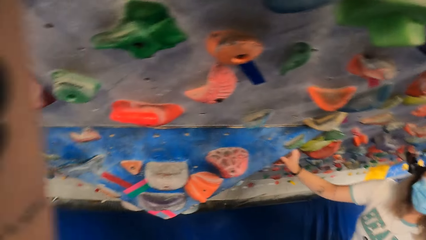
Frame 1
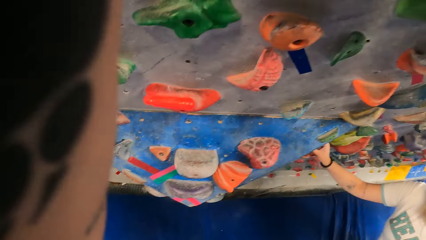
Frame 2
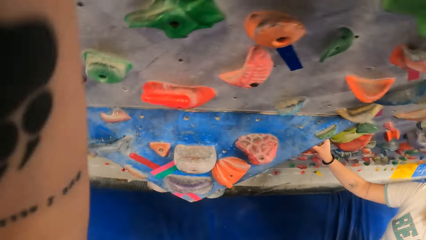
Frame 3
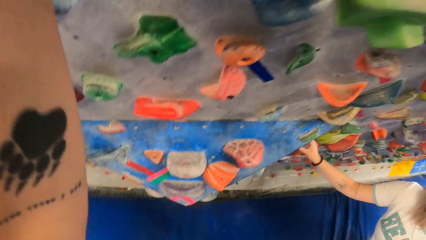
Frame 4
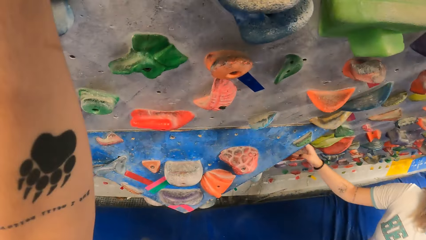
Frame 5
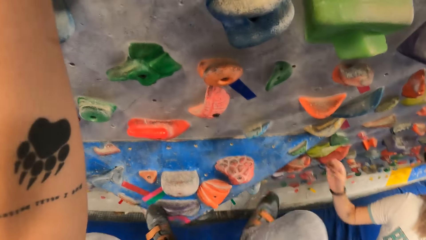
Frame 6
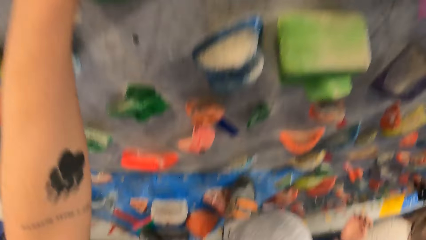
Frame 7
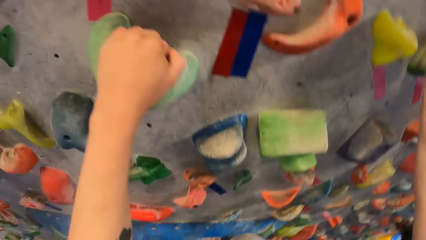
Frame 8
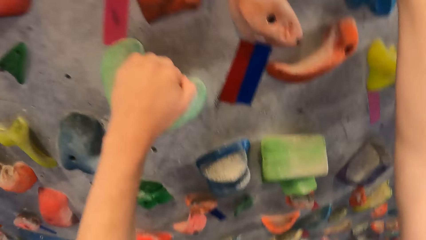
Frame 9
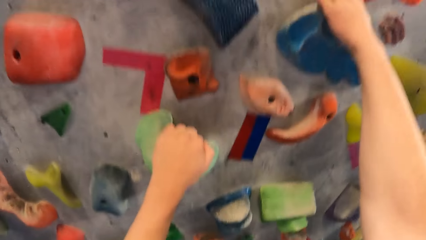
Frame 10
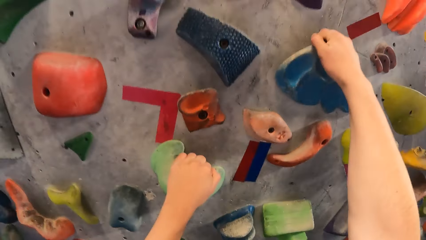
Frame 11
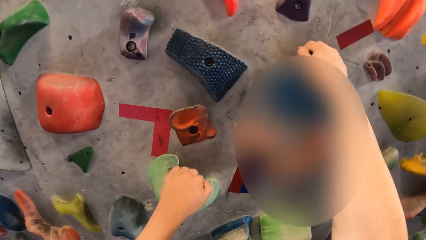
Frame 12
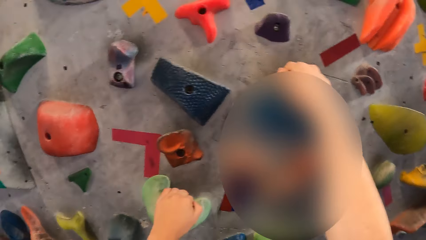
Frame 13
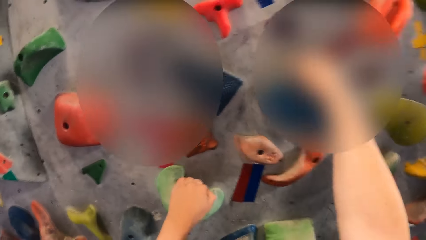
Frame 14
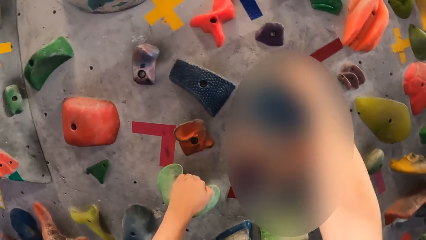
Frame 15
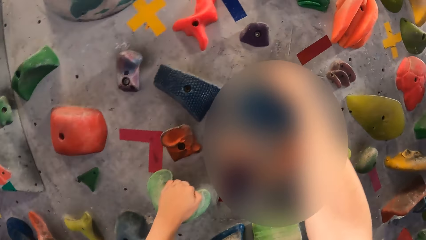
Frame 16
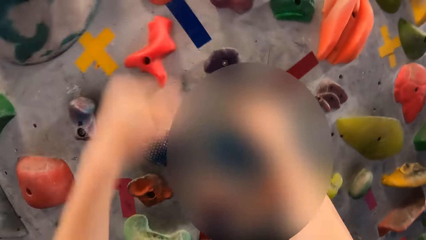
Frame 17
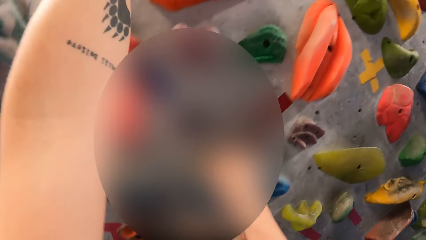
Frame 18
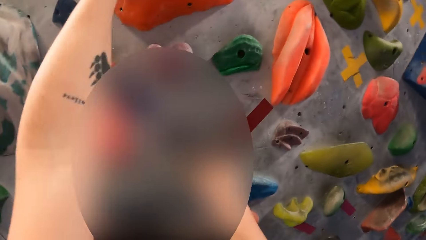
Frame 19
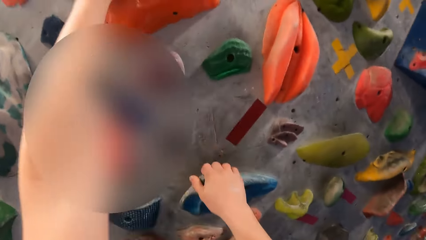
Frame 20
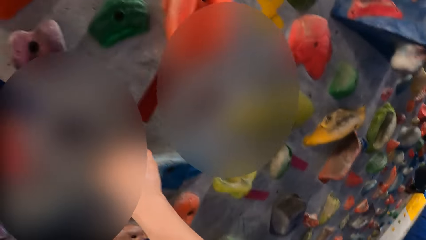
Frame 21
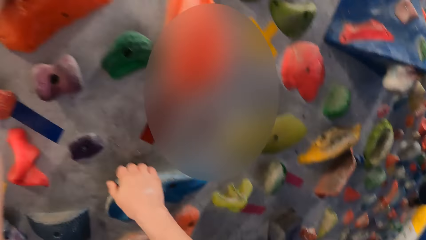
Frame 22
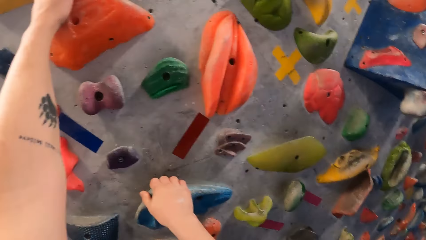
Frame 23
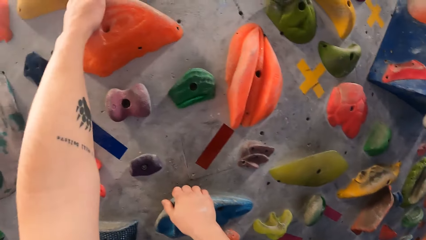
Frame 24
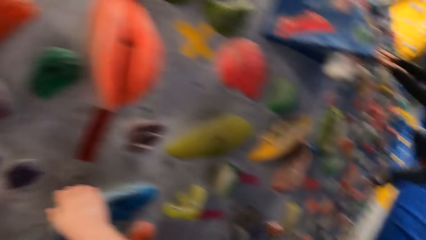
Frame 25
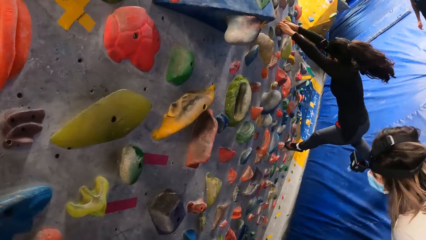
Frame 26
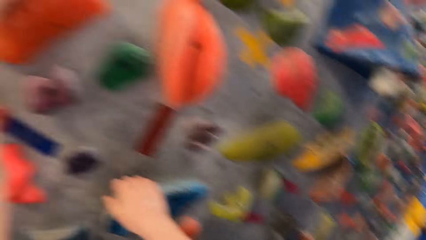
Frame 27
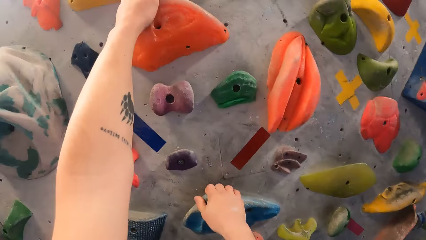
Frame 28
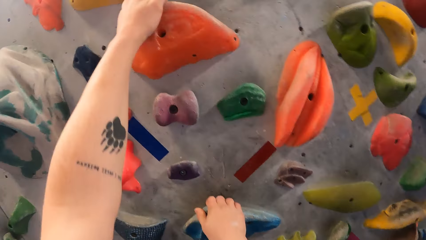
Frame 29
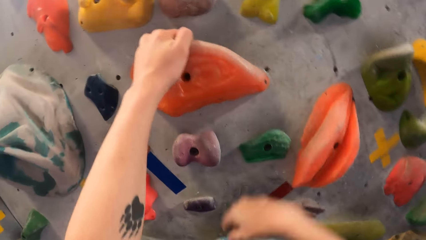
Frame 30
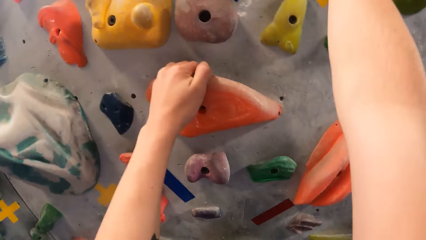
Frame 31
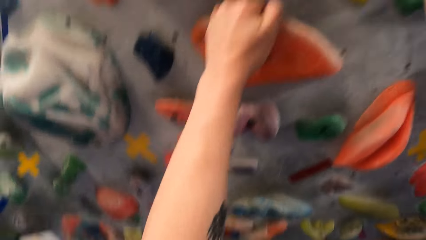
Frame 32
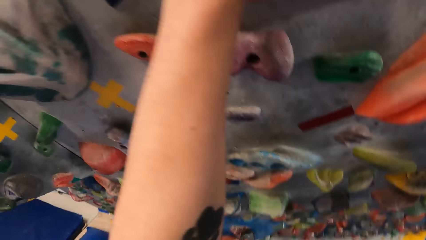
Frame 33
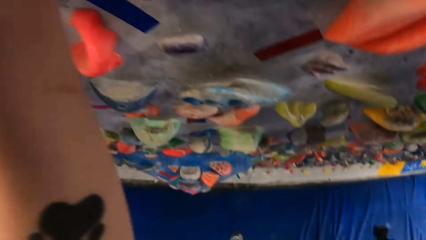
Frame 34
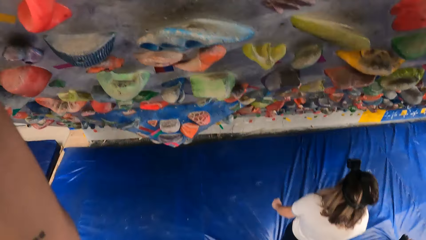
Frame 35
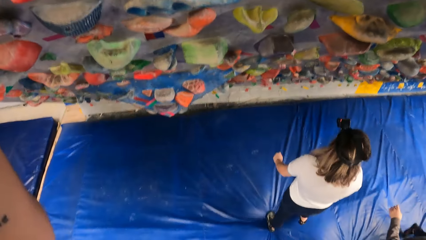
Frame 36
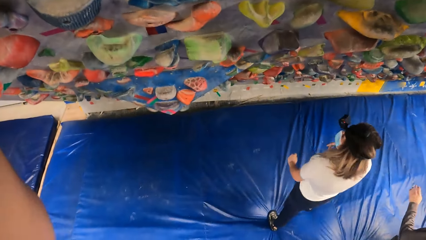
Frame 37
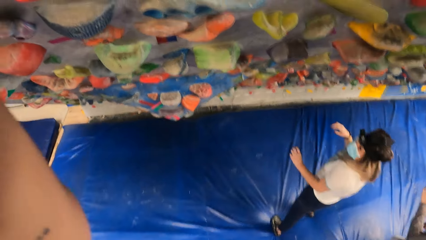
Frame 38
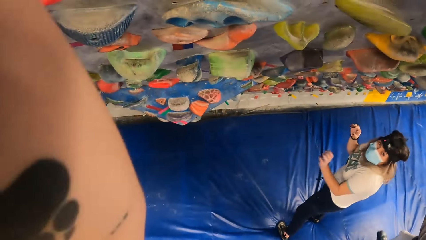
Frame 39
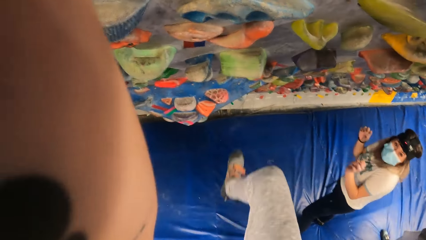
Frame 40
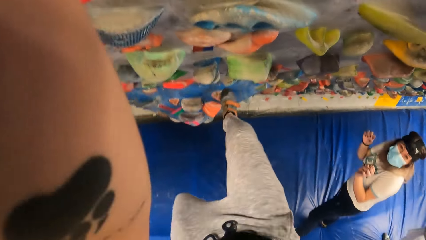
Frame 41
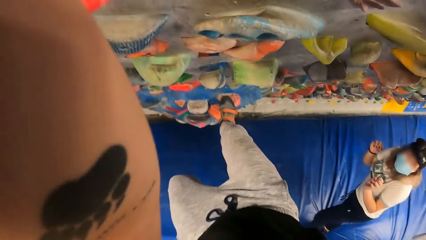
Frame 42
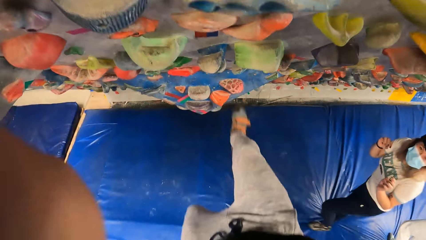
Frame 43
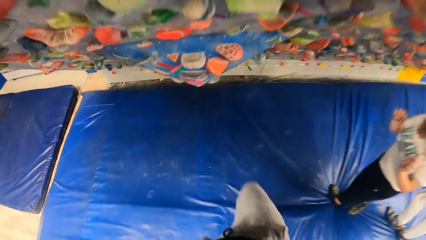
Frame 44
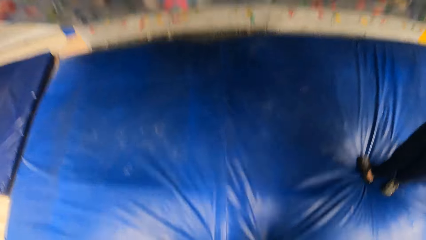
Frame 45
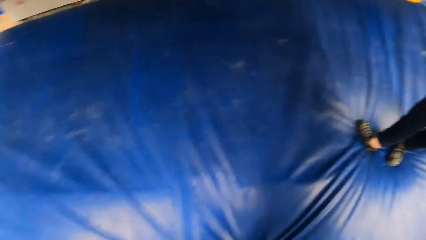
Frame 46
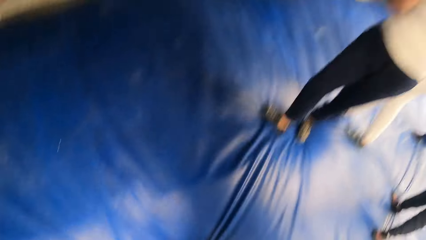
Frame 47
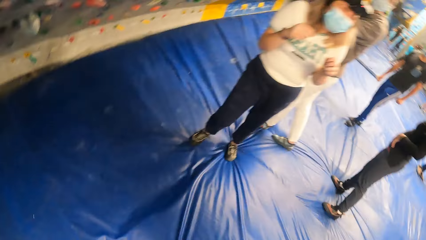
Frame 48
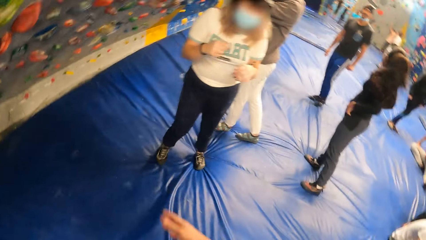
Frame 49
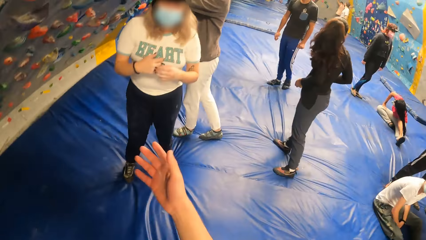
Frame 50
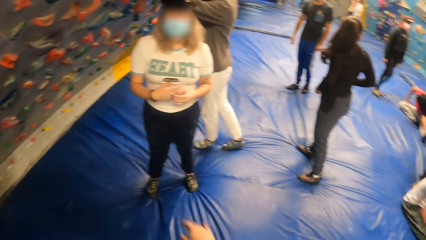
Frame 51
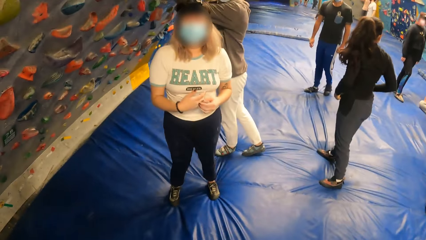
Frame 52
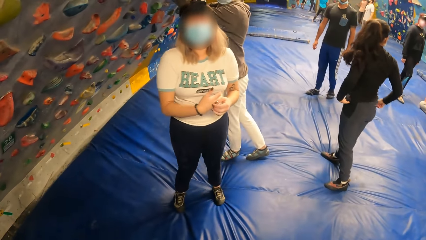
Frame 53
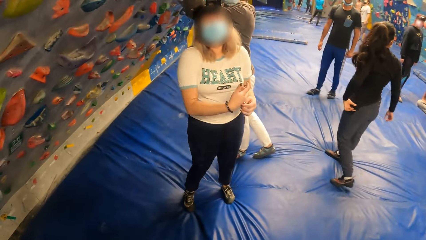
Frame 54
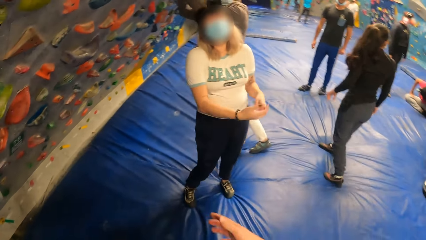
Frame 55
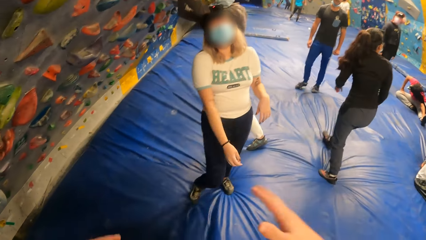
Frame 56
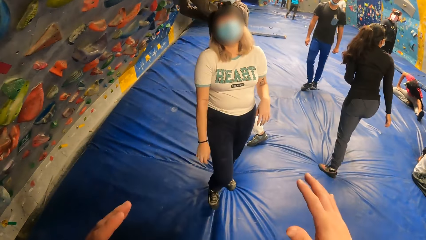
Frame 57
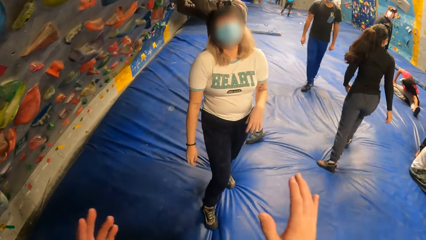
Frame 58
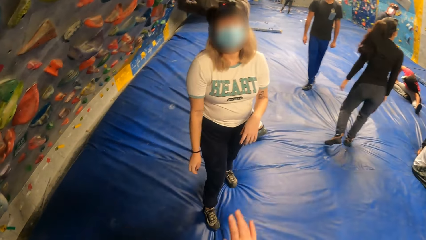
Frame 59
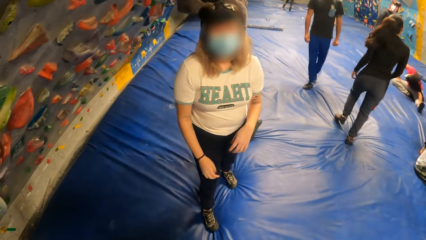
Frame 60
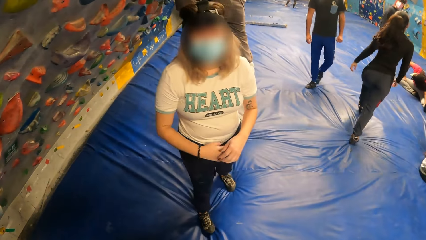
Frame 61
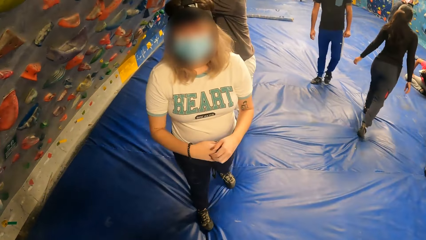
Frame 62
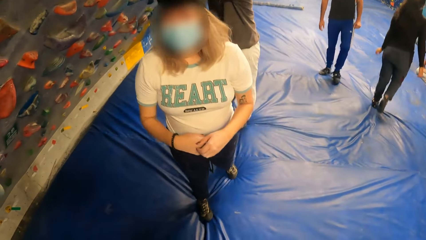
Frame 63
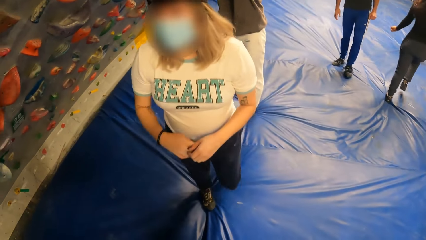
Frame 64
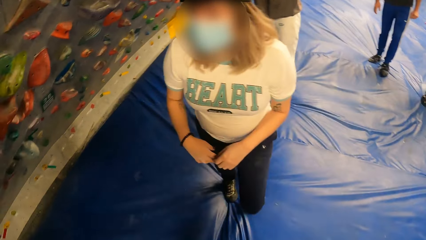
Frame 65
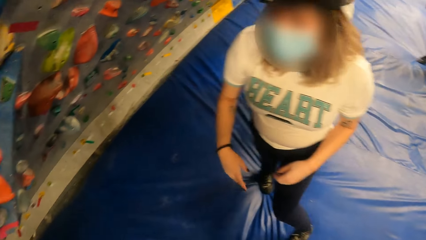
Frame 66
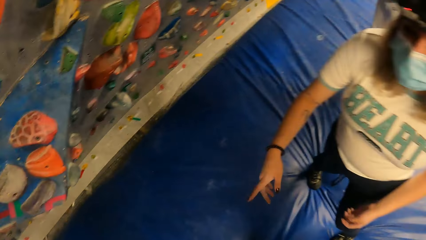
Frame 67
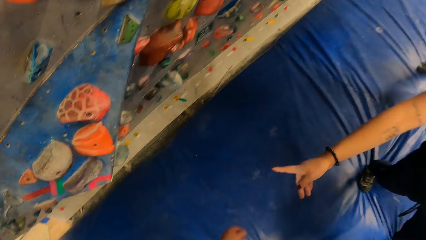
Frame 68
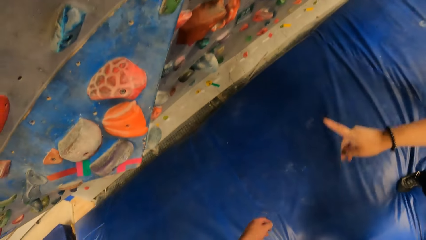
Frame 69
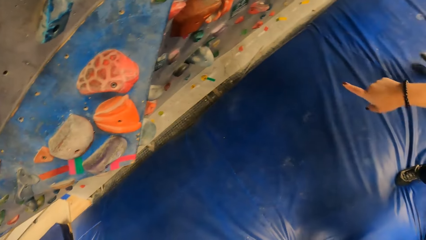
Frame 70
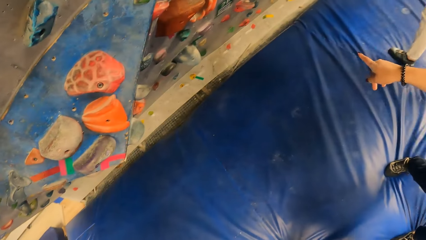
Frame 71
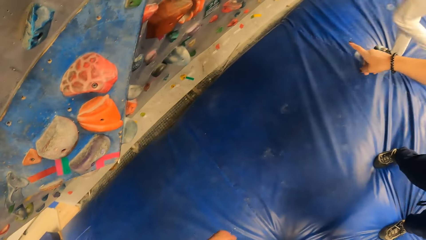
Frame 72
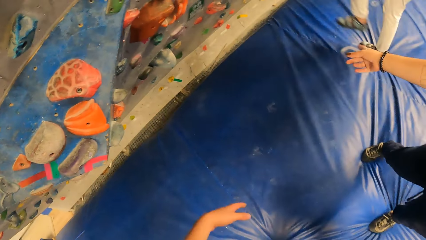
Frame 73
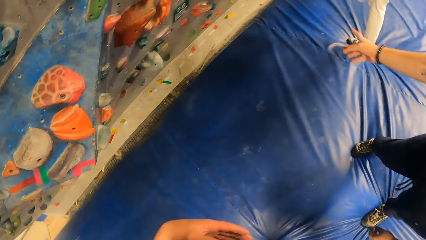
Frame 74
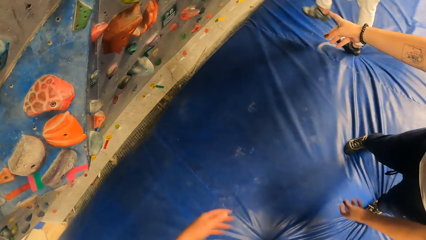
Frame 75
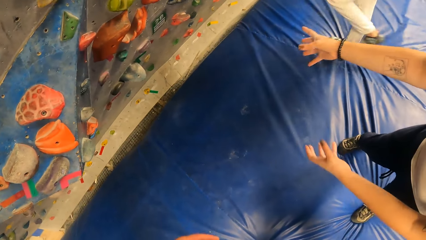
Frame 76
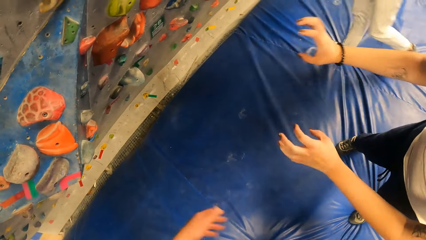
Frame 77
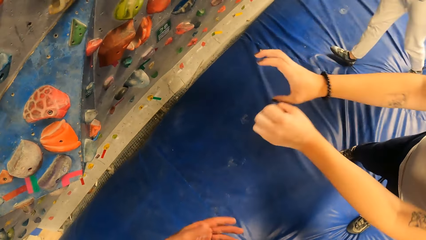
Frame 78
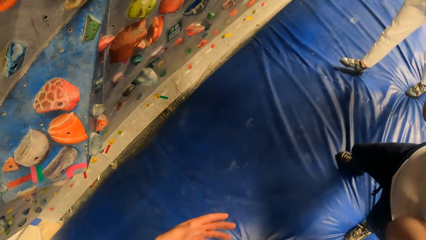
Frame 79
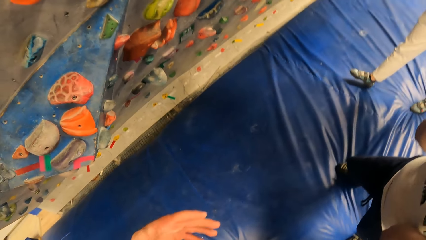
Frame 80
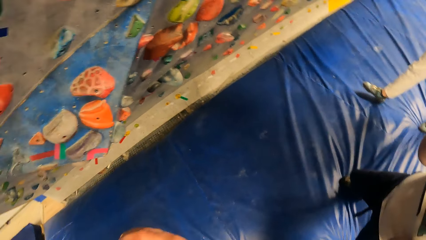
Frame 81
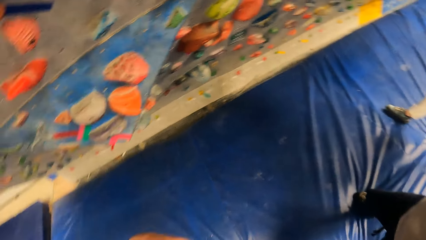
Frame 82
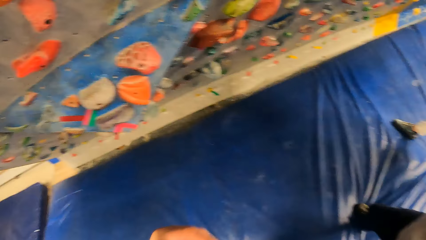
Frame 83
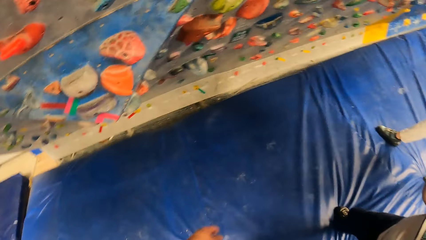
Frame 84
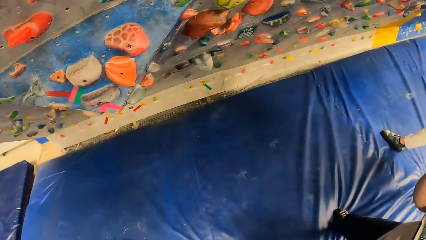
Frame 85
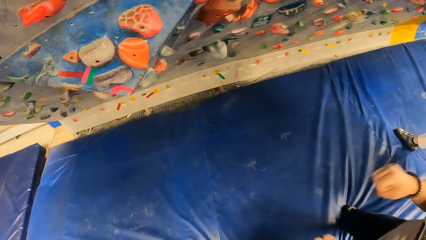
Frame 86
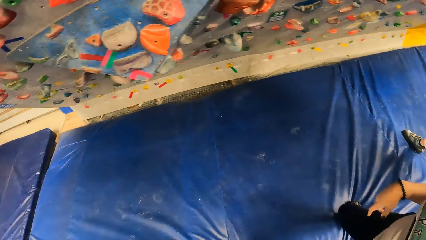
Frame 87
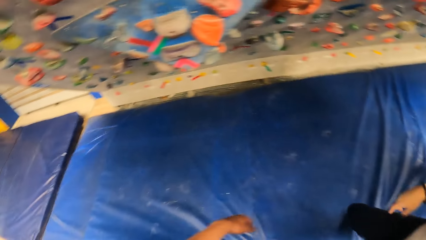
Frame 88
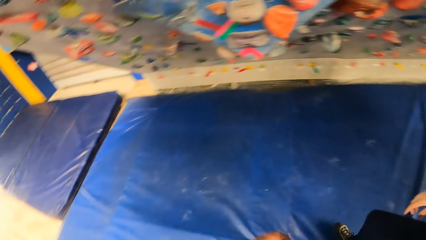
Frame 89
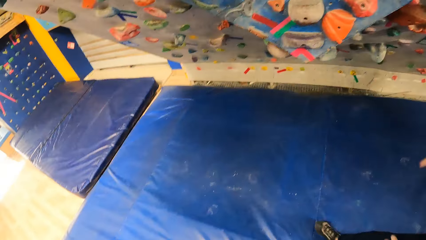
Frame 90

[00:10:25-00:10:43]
The camera wearer climbs the wall. They jump from the wall. They do gestures to a lady. They speak with the lady. The lady points around. The camera wearer stares at the wall.
